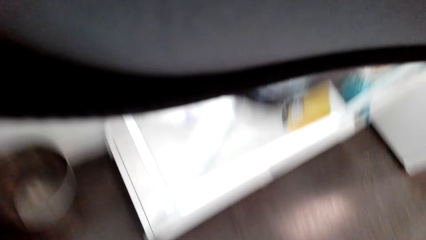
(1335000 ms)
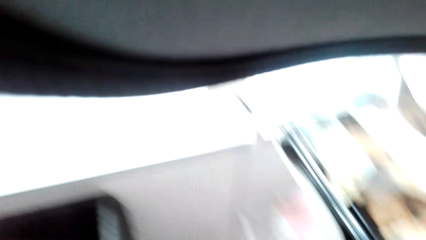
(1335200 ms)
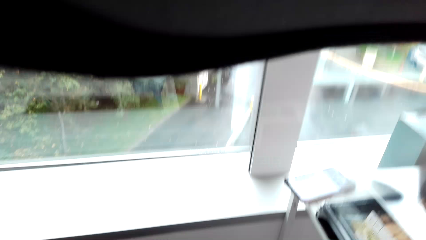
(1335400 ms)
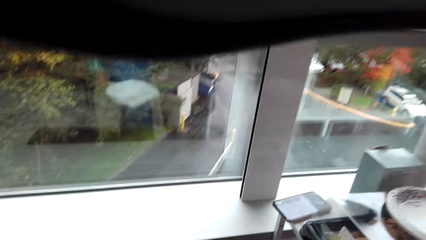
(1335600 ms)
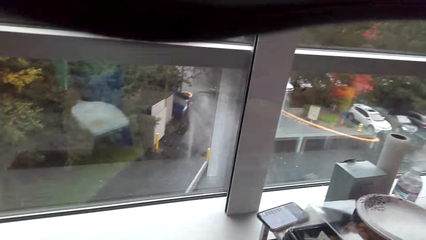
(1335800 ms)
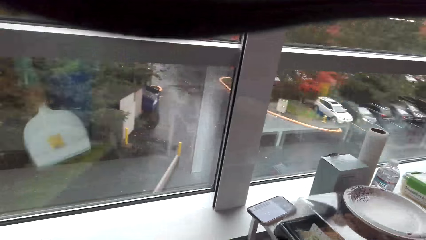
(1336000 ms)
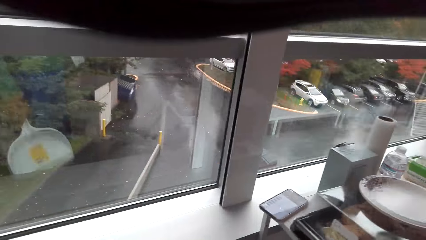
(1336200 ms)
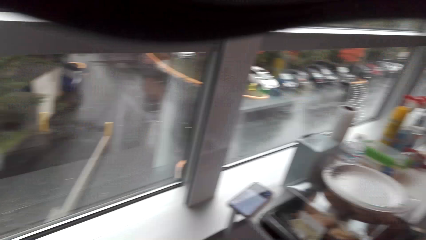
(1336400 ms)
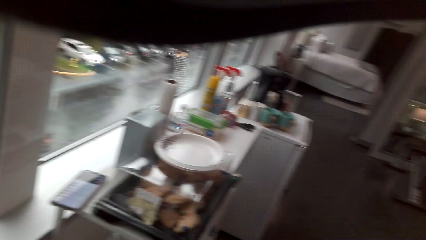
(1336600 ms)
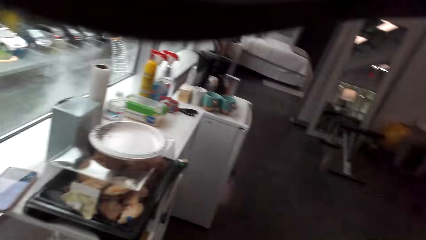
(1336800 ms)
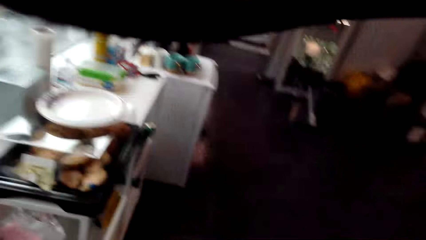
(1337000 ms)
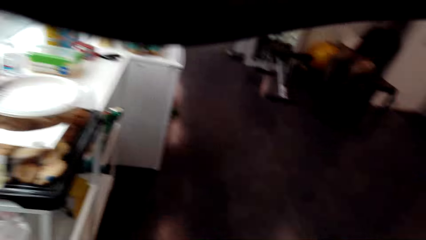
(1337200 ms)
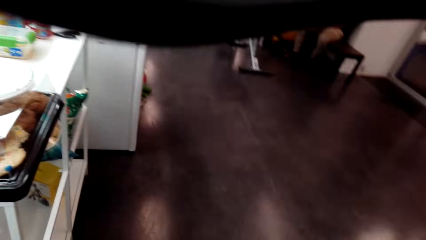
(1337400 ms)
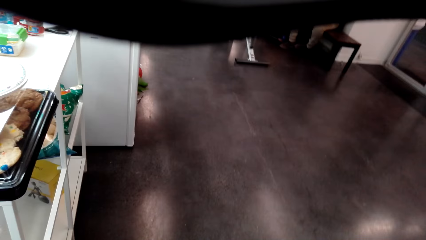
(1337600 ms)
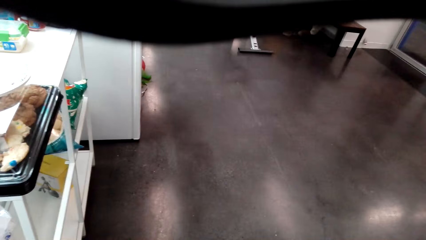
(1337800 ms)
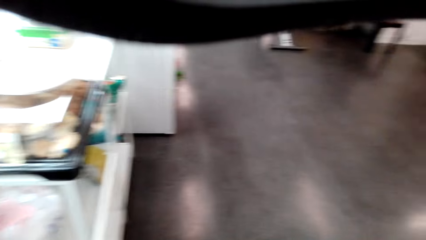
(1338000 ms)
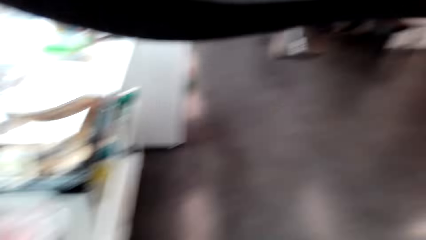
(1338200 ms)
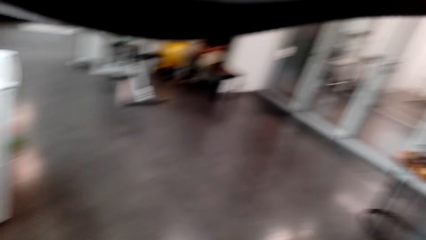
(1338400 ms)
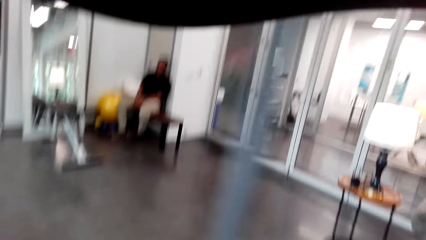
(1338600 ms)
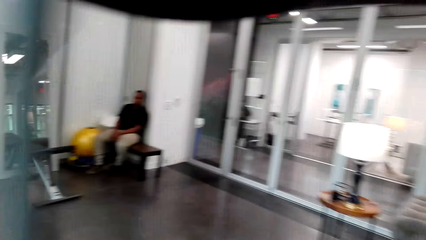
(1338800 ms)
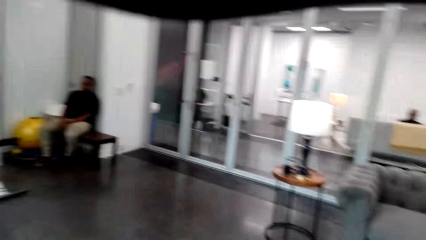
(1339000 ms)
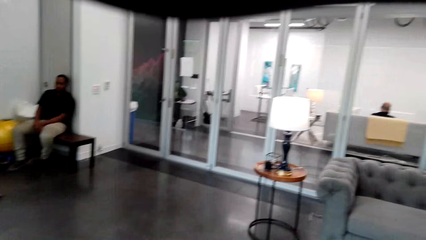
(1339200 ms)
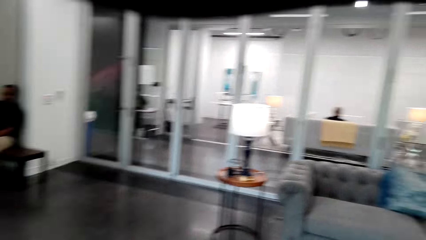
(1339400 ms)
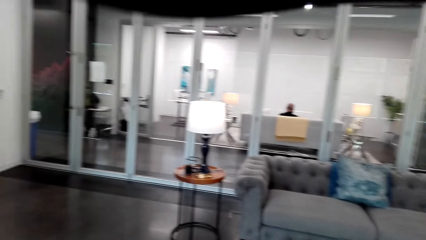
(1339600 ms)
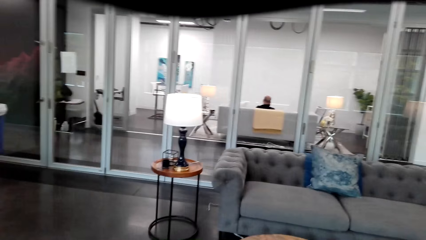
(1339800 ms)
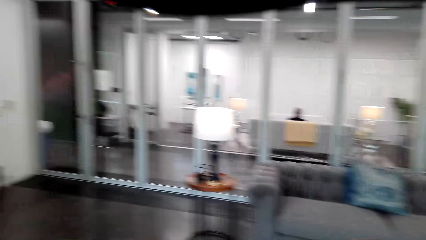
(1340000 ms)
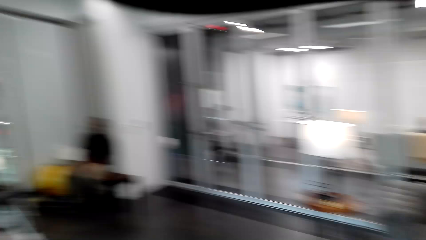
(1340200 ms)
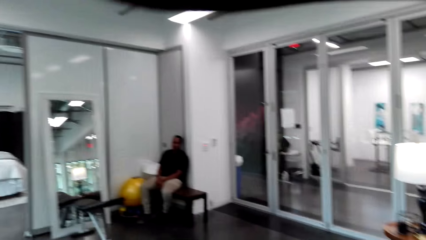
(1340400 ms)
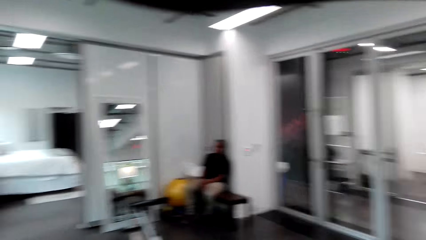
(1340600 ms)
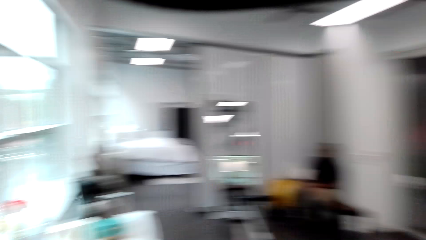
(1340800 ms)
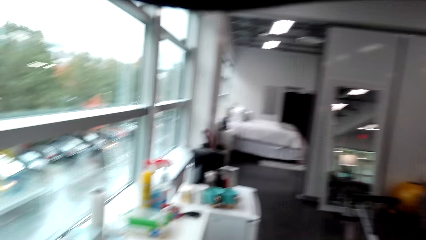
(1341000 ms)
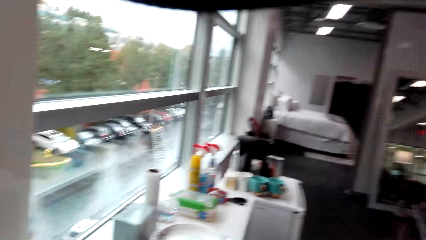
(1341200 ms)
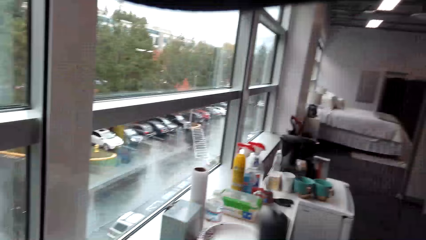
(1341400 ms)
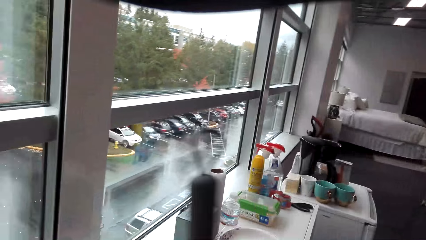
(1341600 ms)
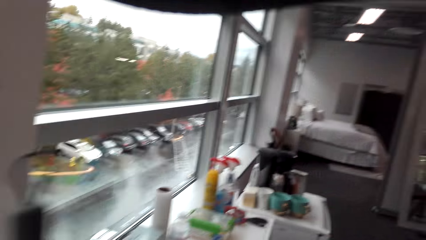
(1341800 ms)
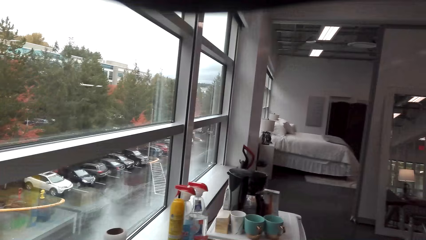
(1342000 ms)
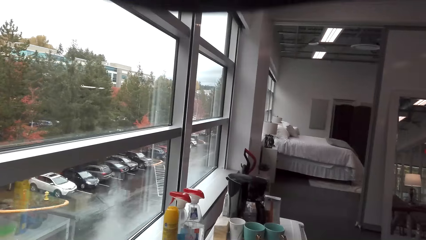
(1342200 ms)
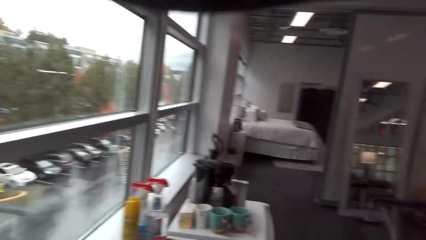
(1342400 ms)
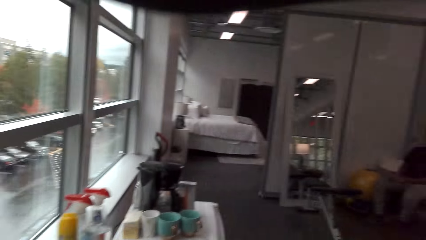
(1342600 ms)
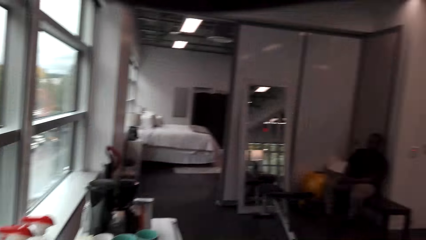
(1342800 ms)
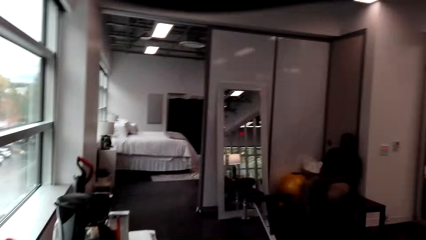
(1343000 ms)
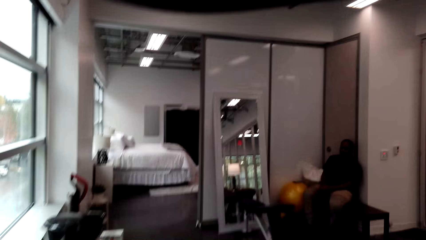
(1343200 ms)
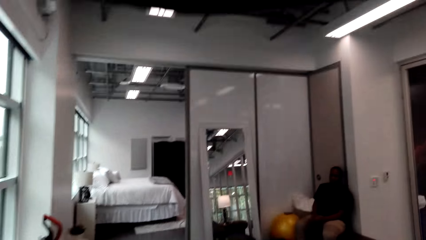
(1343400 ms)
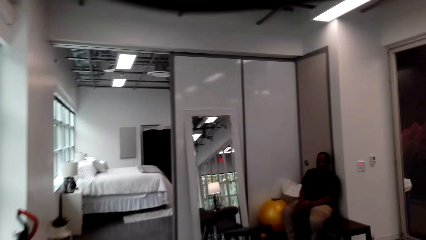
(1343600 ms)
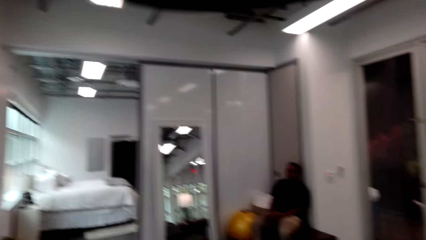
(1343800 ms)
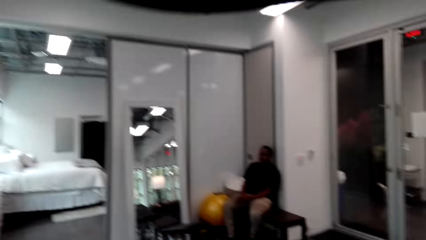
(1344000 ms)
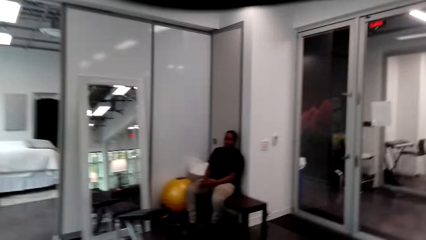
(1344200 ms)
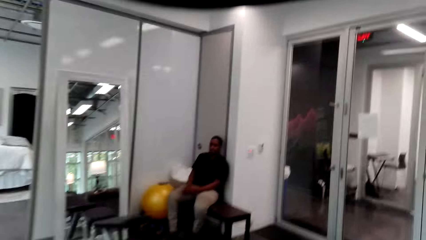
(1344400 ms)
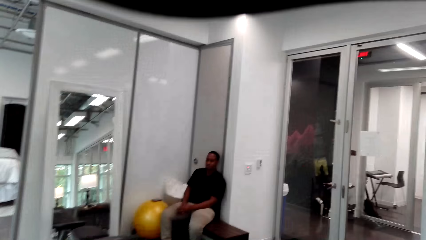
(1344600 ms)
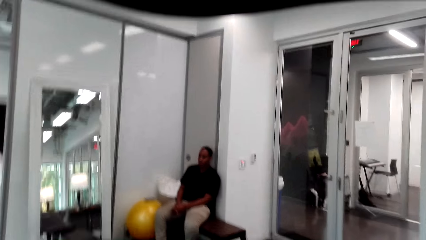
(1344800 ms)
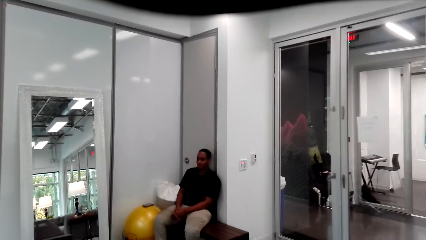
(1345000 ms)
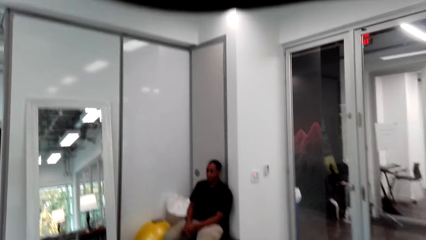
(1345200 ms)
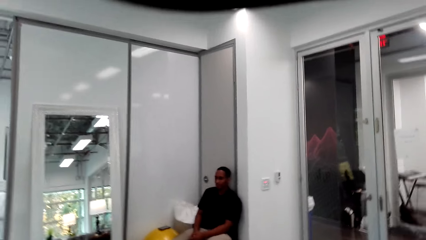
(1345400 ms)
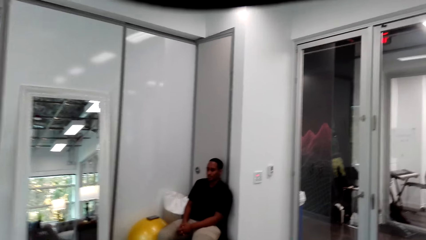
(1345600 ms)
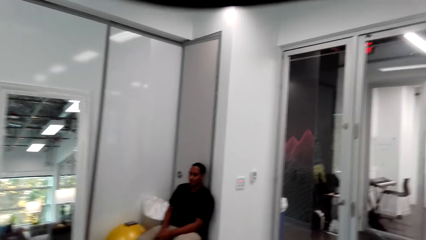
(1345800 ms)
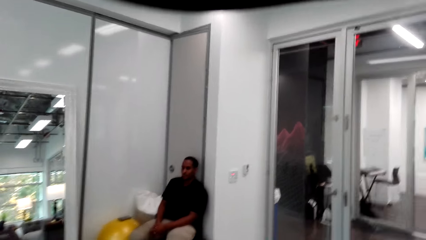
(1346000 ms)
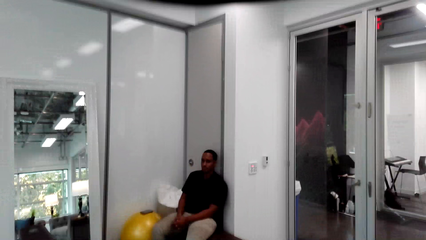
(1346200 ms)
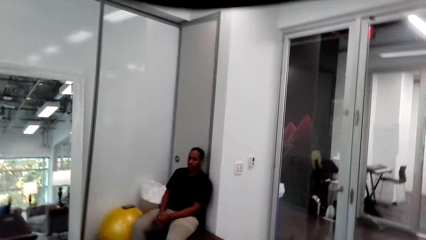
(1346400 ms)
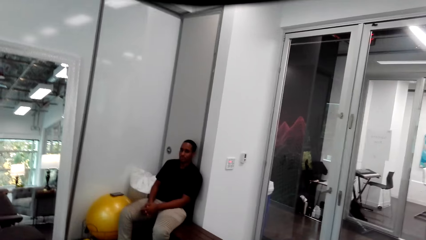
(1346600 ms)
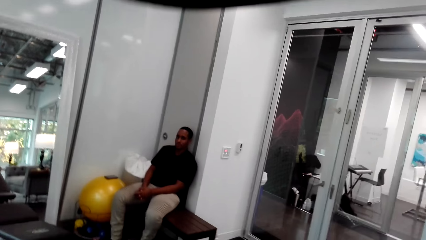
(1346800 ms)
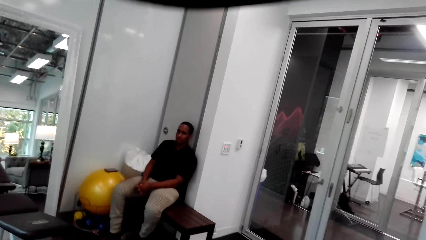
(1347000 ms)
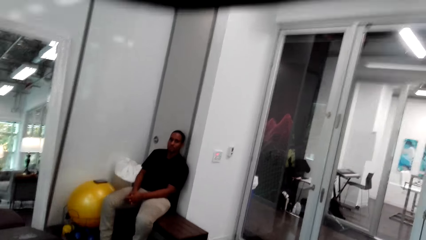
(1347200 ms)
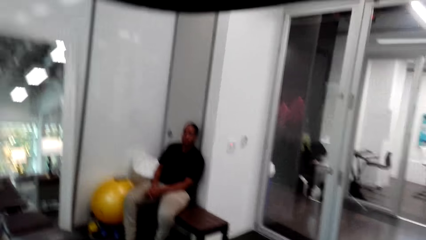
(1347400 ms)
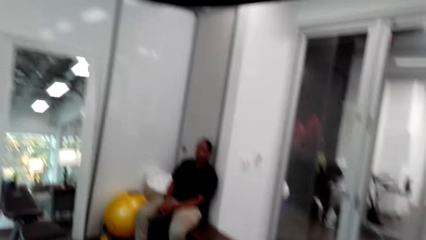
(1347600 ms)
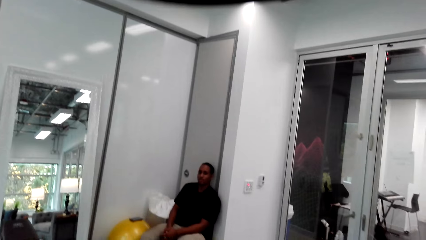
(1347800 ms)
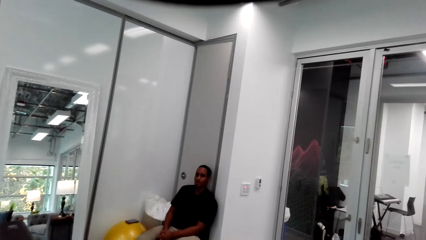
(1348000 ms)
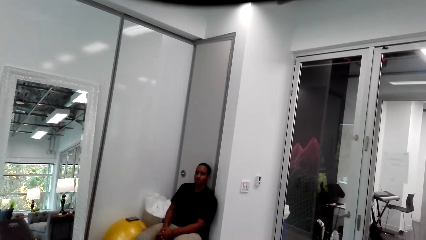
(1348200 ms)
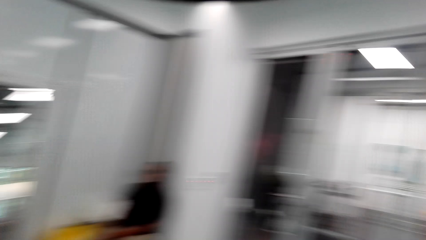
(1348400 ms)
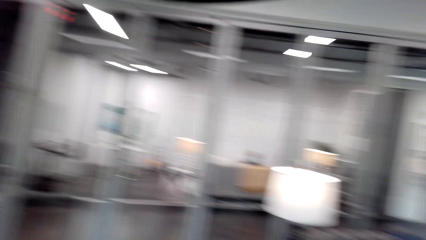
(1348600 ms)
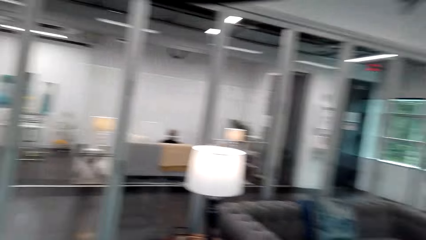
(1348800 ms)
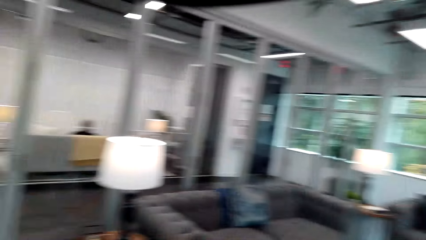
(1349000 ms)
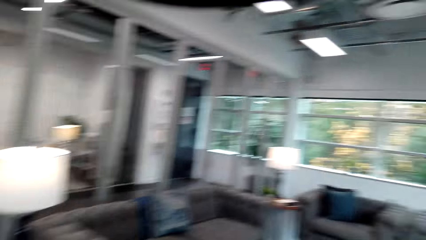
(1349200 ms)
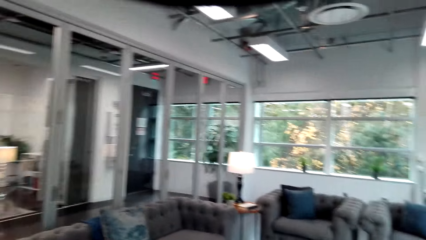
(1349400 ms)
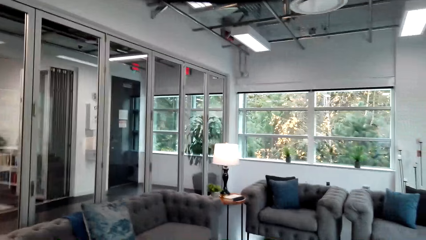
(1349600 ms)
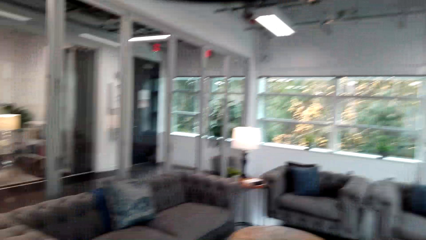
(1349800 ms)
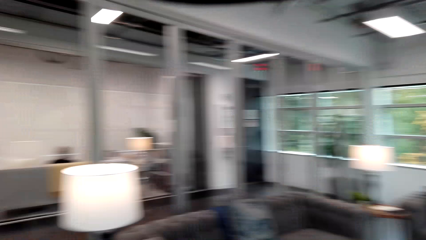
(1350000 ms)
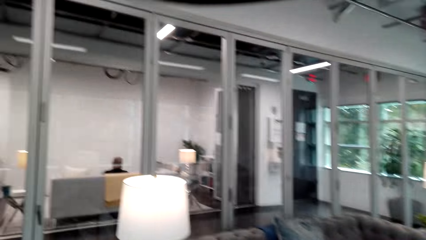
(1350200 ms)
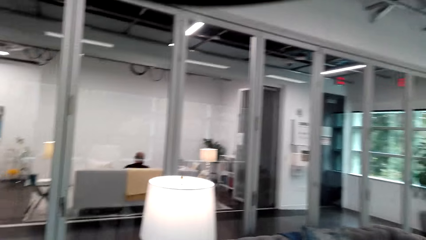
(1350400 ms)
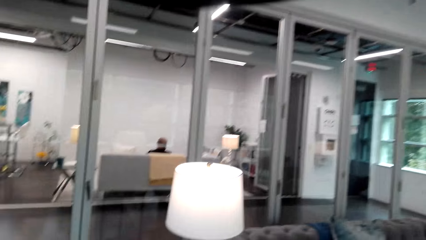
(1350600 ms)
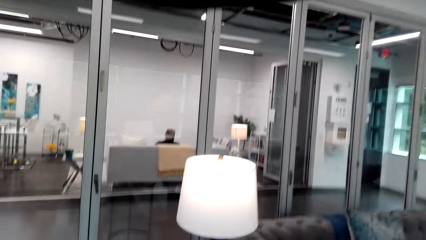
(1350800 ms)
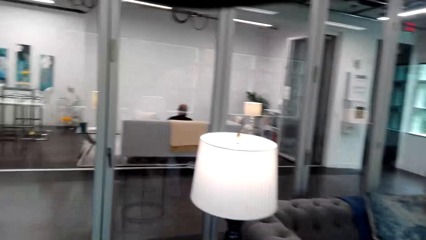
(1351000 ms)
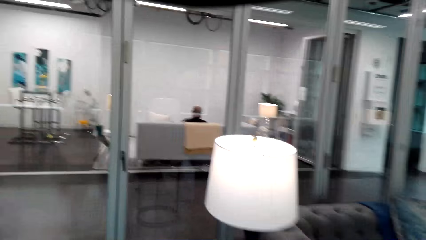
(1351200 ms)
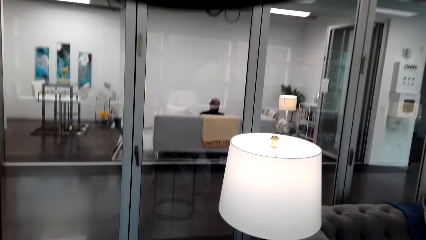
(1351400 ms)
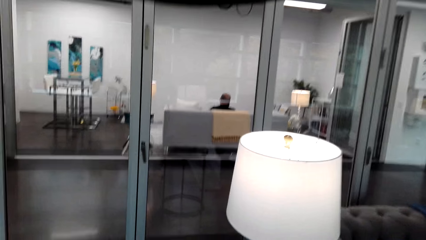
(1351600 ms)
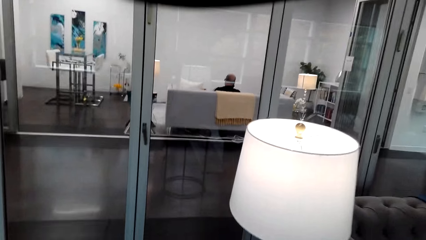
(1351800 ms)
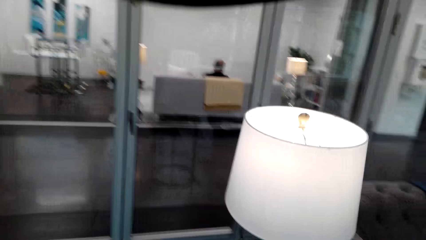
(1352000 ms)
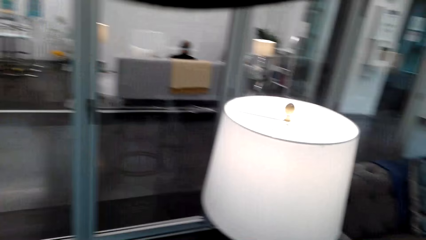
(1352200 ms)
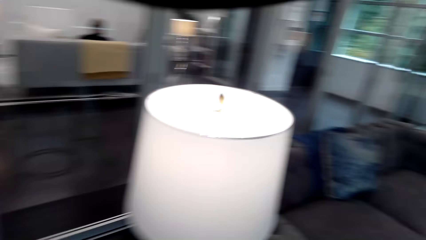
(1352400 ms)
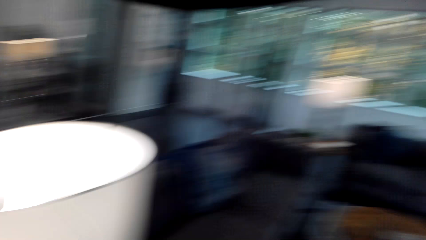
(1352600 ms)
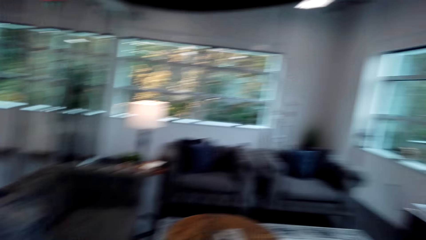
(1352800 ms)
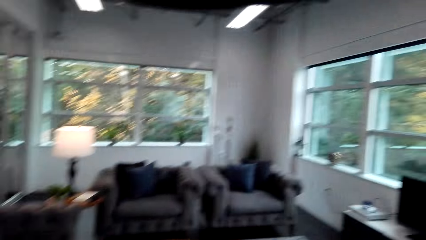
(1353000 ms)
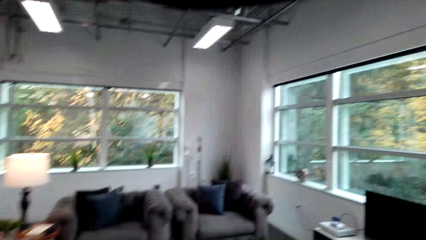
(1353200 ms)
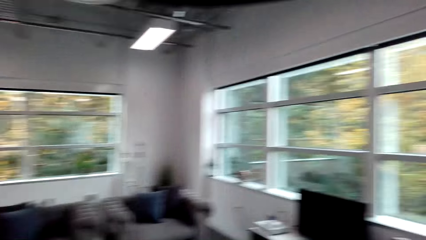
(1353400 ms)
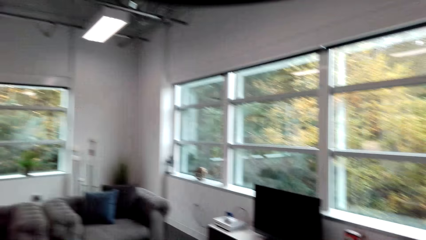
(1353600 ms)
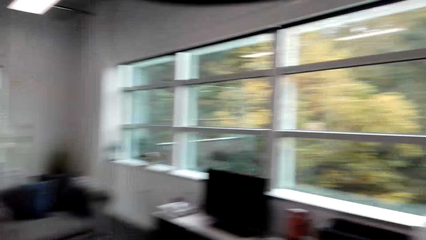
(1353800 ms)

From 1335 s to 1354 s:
The camera wearer puts the dirt in a trash bin. They hit the dustpan on the trash bin. They place the broom against the wall. They walk in a room. They converse with a person. They look around.
